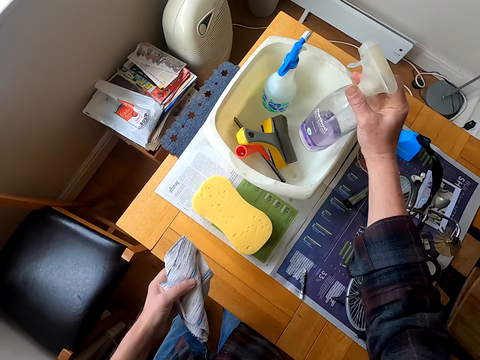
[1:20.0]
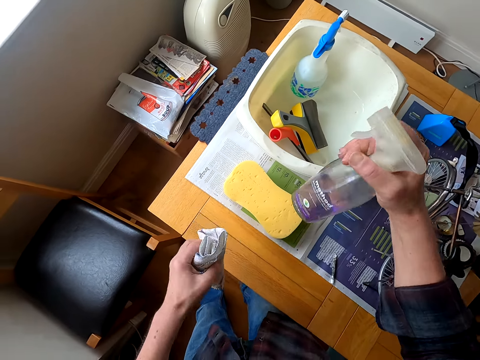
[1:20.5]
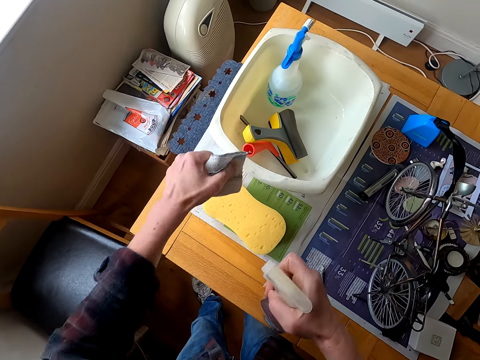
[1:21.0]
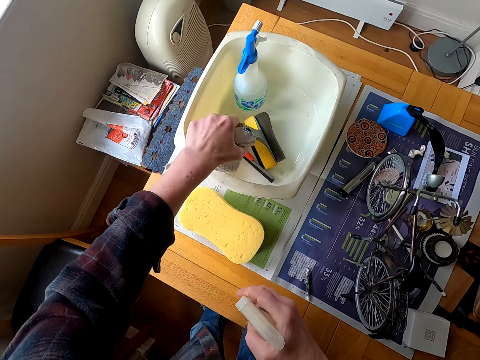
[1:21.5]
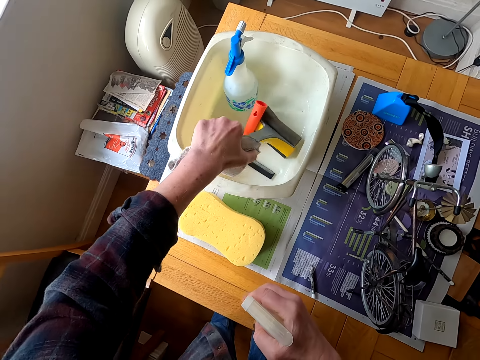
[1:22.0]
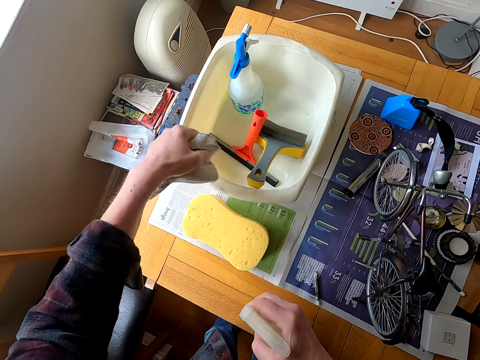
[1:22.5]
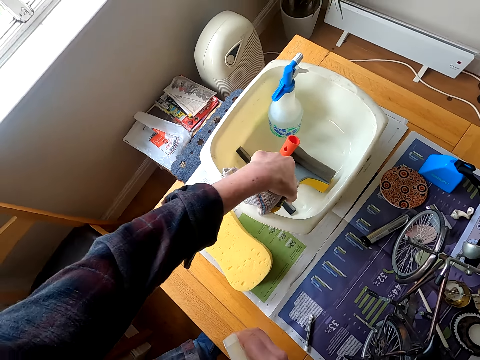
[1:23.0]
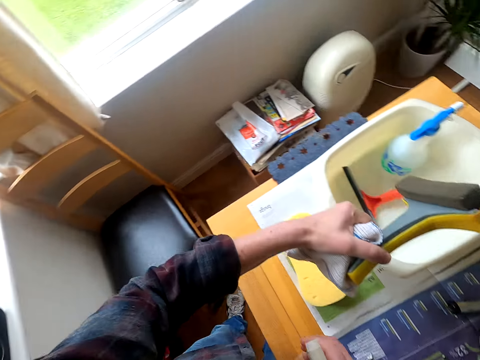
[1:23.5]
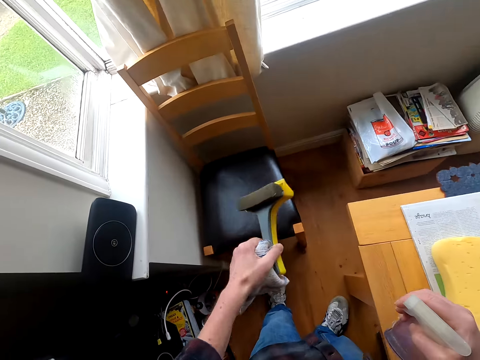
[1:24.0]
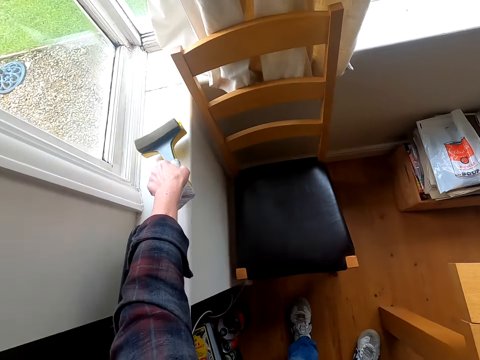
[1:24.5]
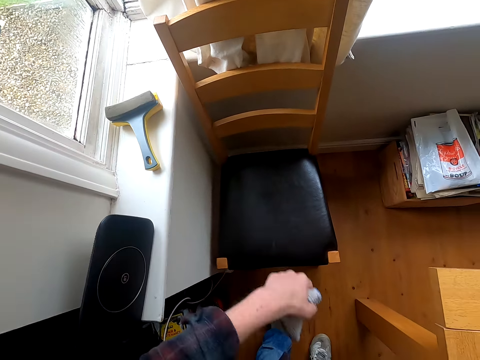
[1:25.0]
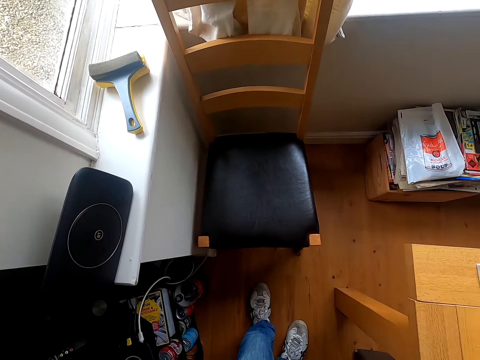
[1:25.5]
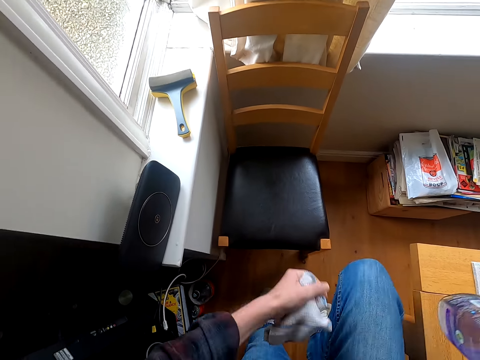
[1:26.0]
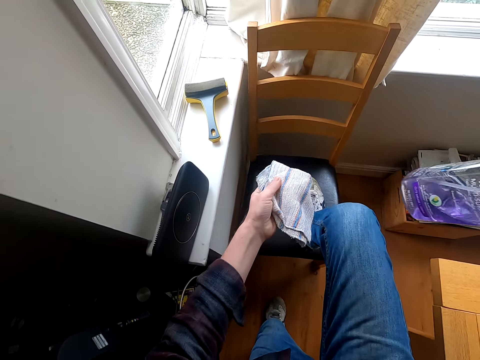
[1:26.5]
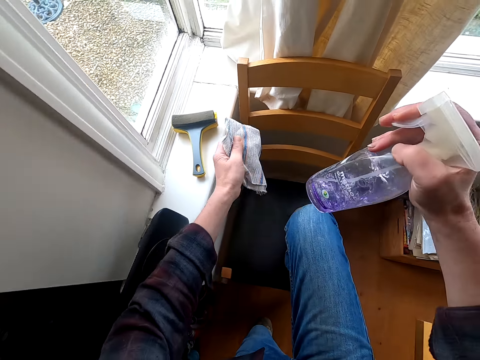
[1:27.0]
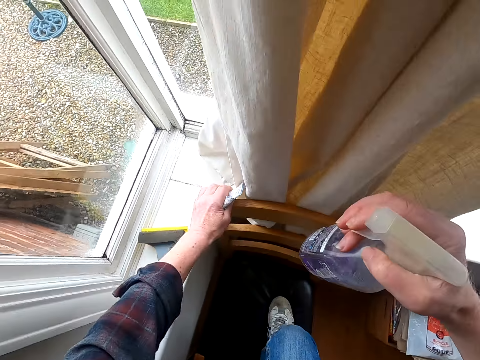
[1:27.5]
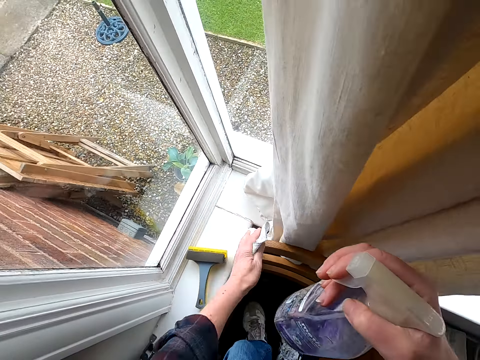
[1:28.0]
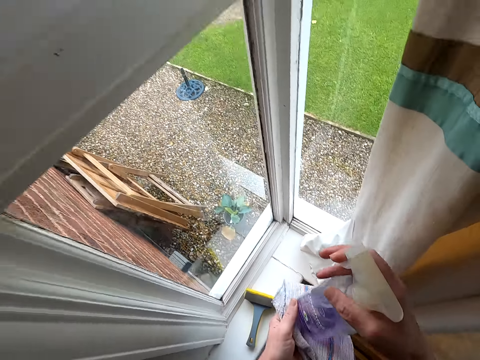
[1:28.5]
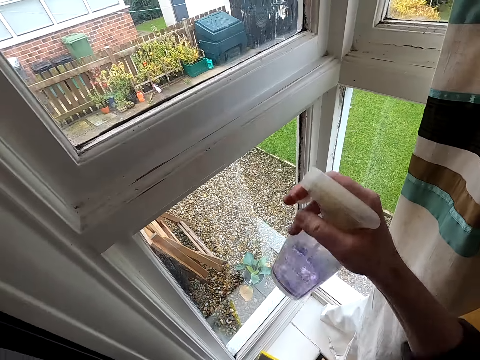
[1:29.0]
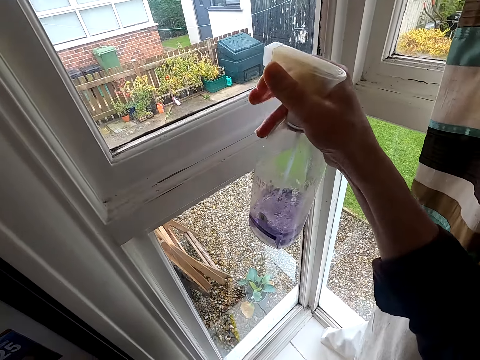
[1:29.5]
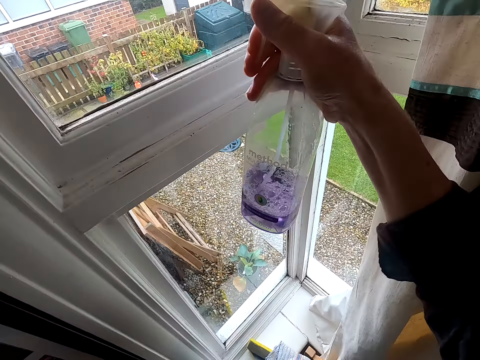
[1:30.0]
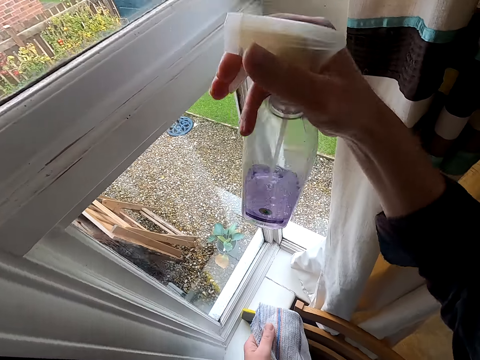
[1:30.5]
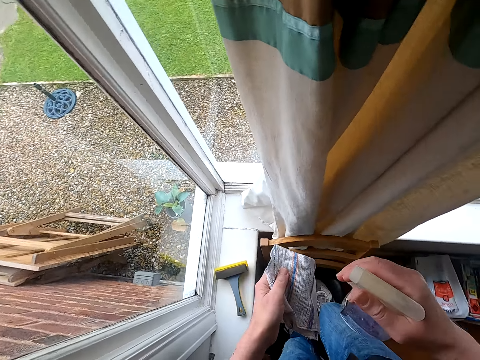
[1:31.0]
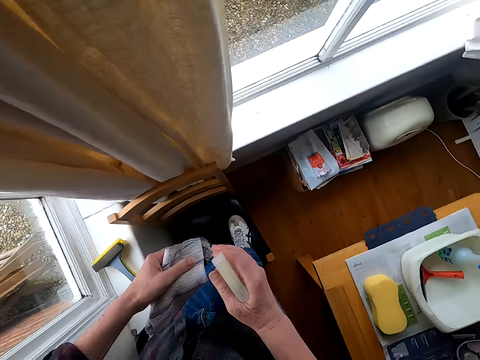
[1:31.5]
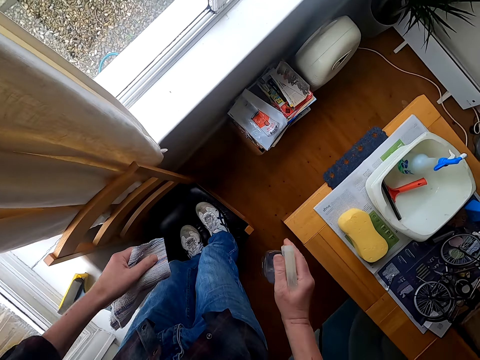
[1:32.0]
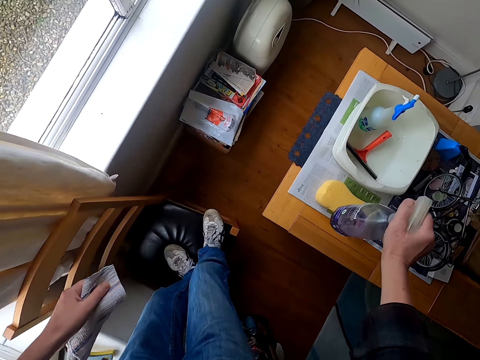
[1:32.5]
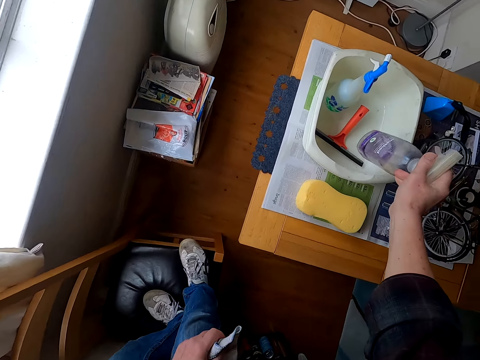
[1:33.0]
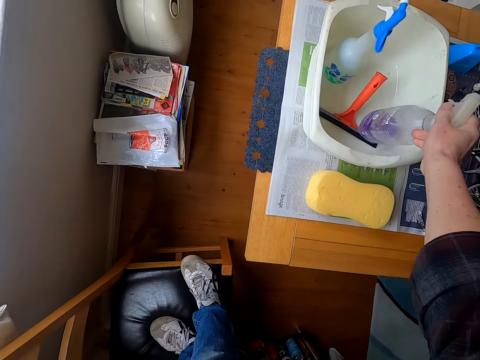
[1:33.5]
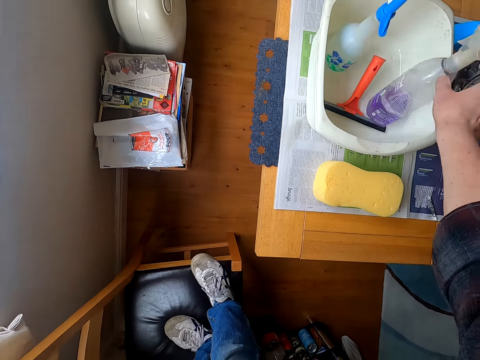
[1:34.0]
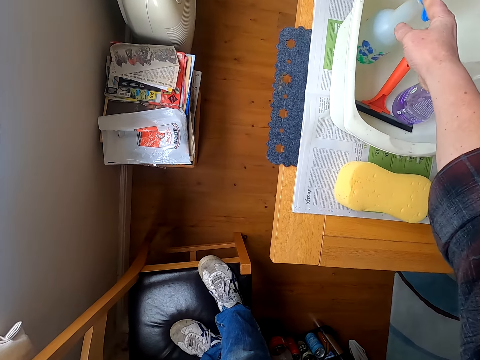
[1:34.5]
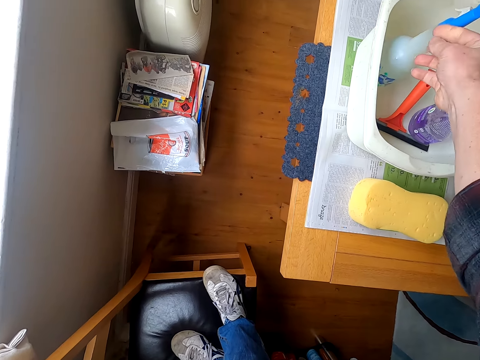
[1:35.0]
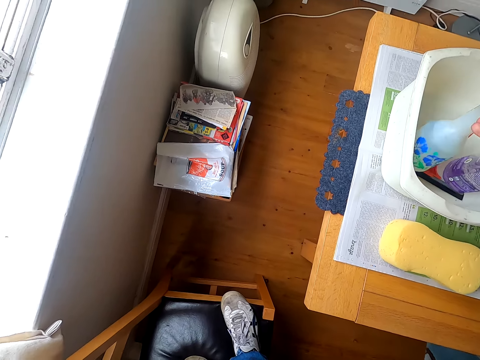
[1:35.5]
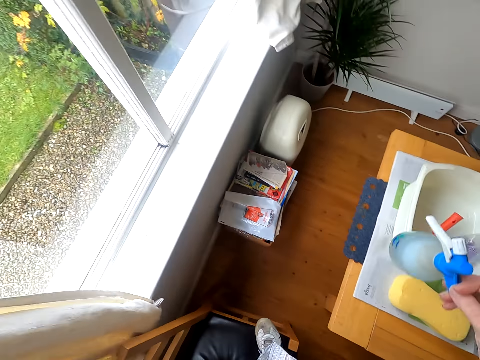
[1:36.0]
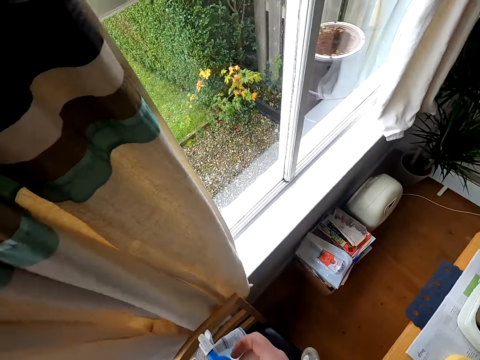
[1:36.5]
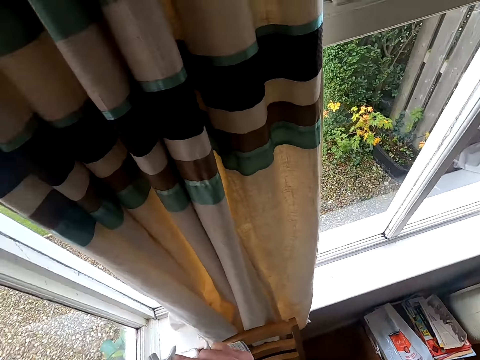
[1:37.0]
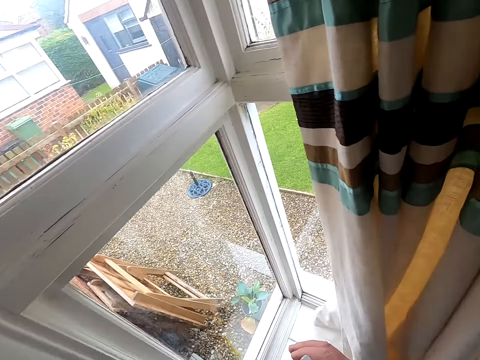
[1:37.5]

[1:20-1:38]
The camera wearer picks up a spray bottle. They pick up a sponge brush. They put the sponge brush on the window sill. They climb a chair. They spray the window. They put the spray bottle in the bucket. They pick up the spray bottle.

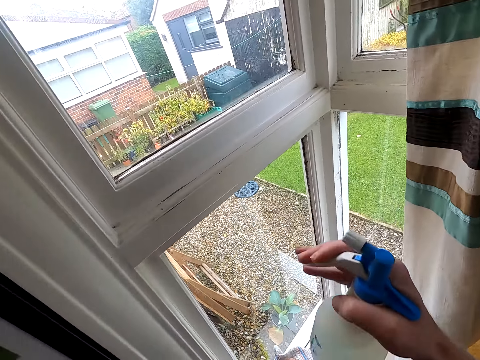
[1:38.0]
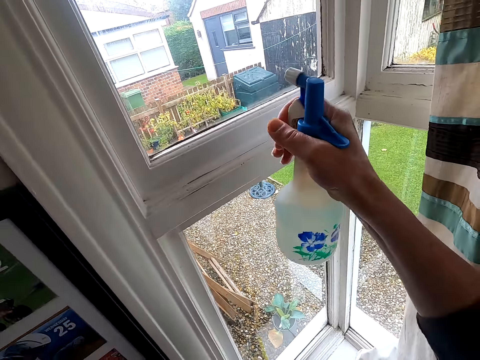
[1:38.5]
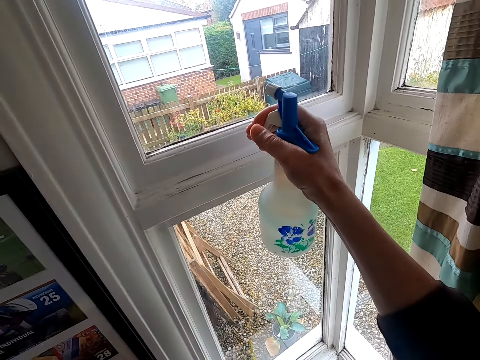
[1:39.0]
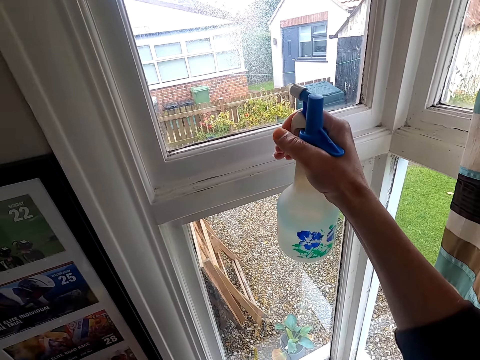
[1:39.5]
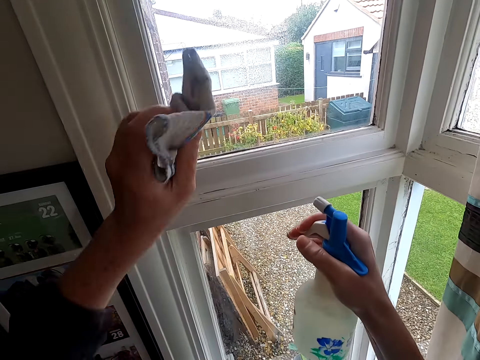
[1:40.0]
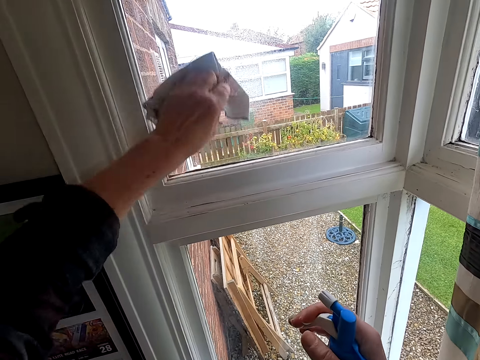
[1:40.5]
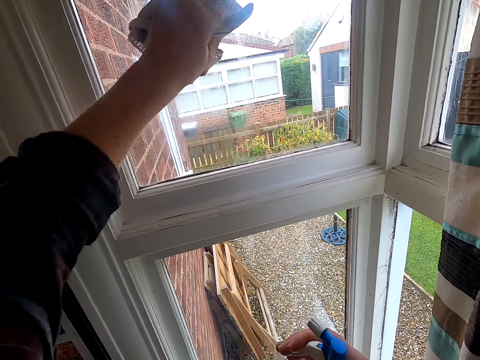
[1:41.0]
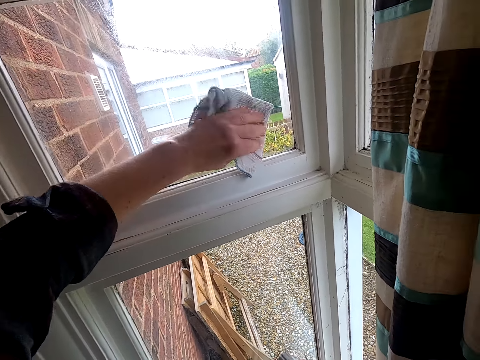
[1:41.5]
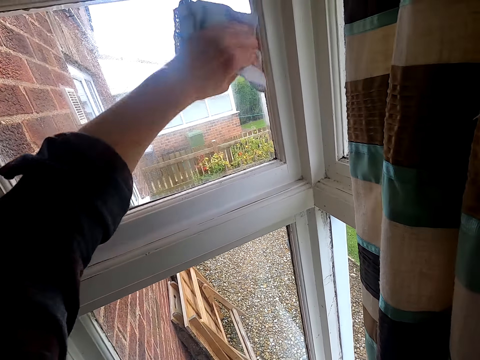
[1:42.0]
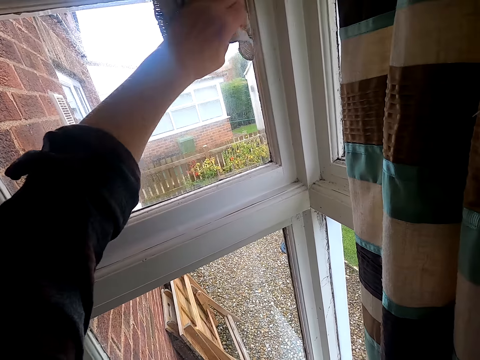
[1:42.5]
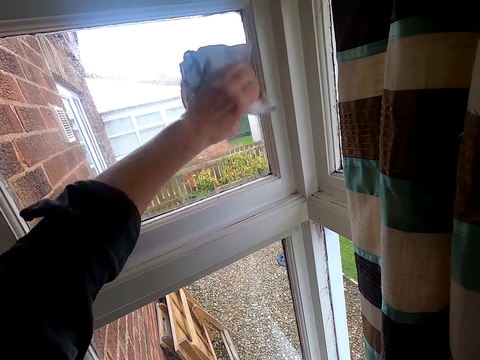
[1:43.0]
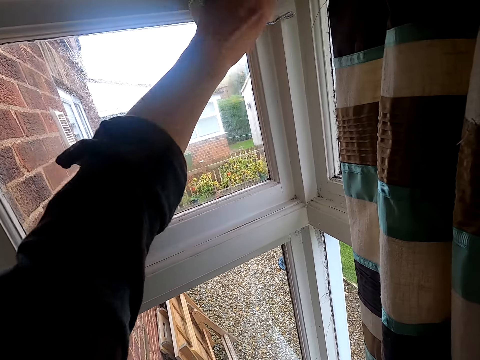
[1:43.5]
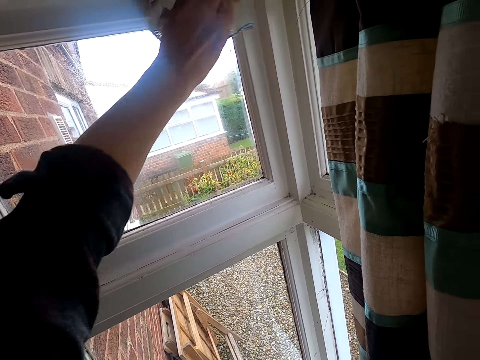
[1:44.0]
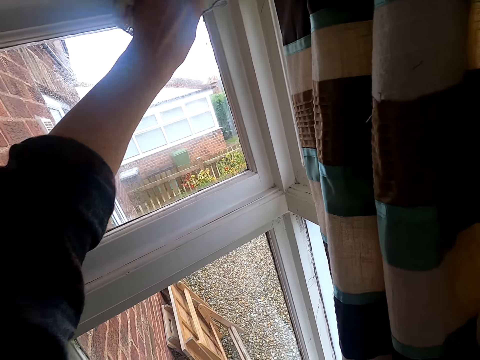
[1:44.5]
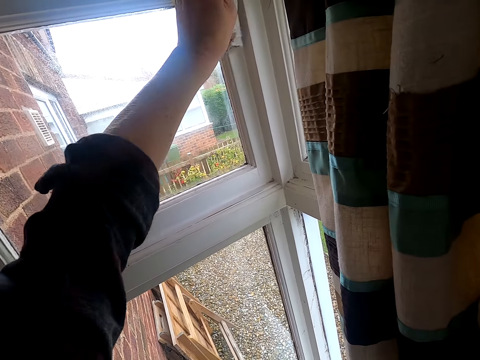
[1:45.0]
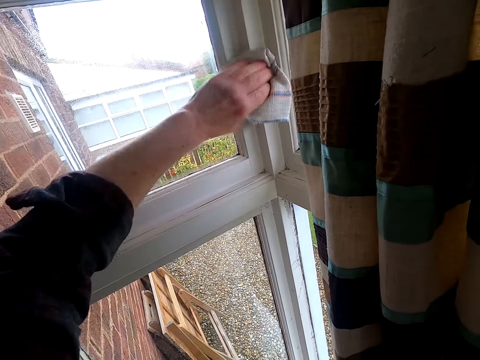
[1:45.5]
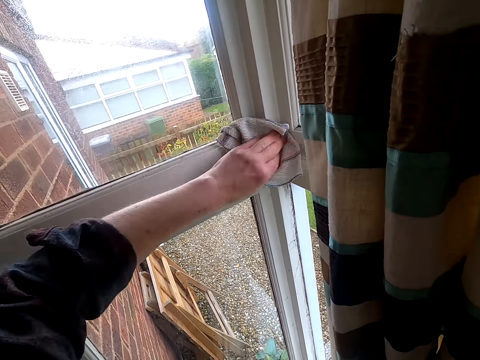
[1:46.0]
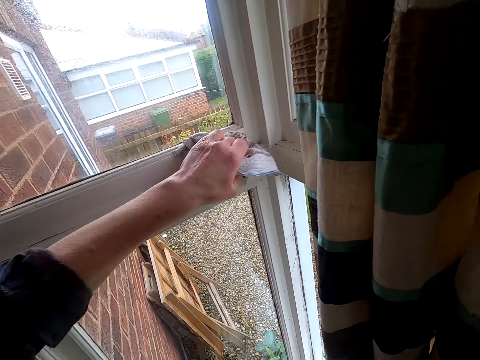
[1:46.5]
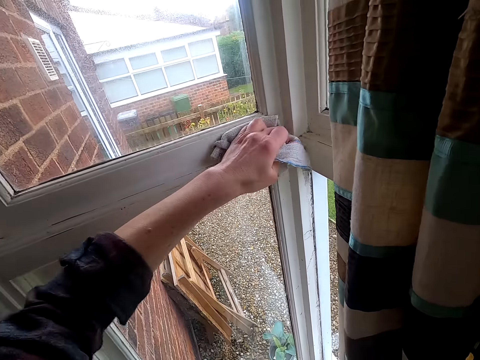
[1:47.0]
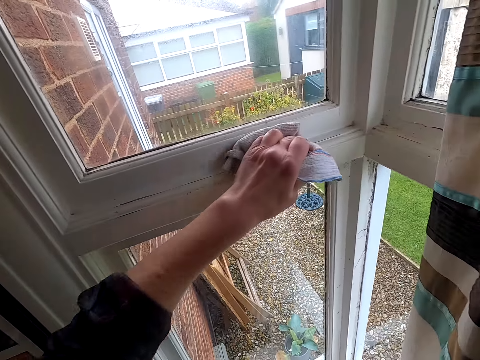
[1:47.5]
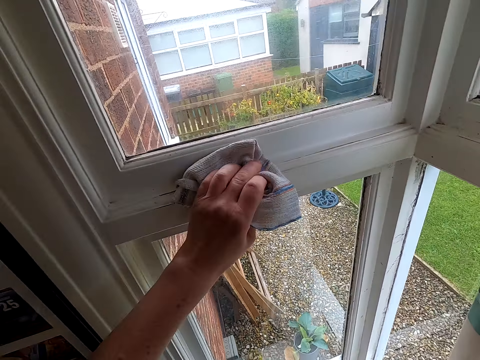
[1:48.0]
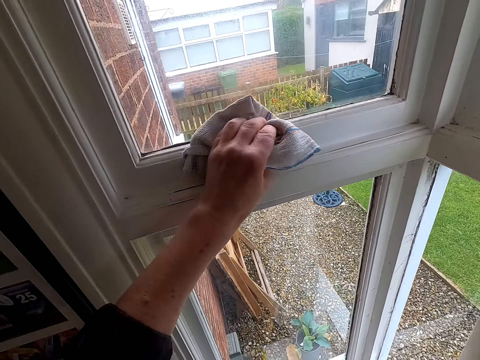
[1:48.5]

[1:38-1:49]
The camera wearer sprays the window with water. They wipe the window. They wipe the window frames.
